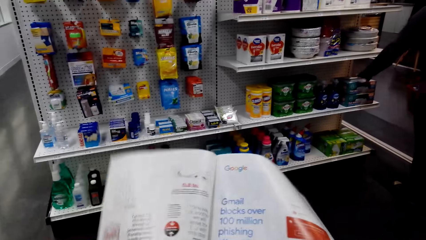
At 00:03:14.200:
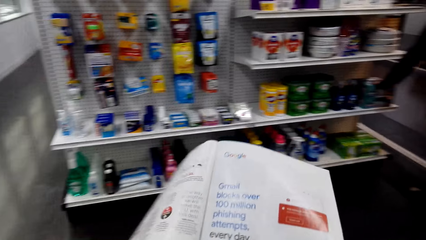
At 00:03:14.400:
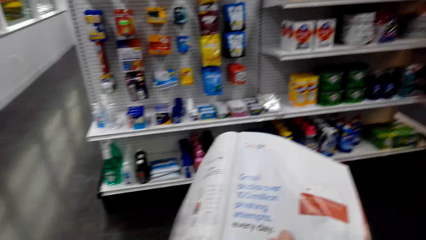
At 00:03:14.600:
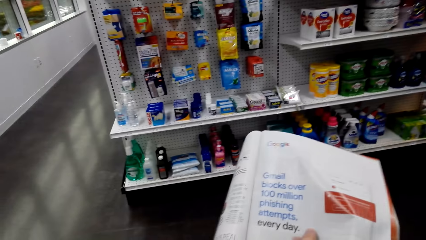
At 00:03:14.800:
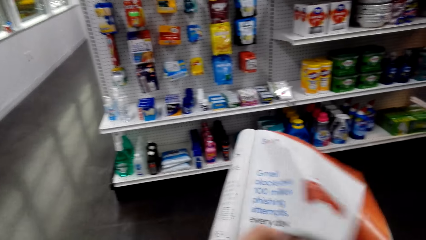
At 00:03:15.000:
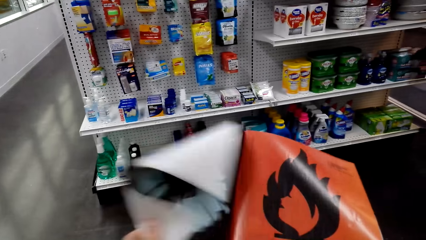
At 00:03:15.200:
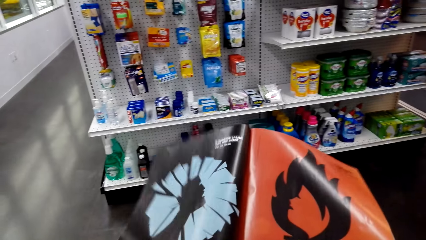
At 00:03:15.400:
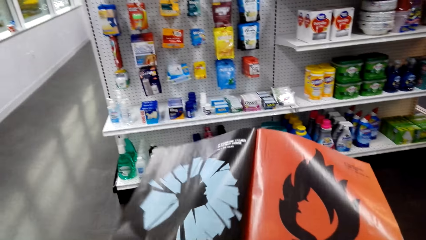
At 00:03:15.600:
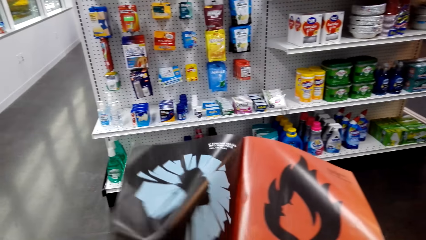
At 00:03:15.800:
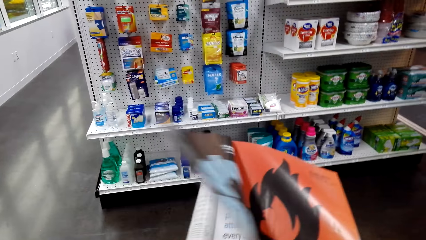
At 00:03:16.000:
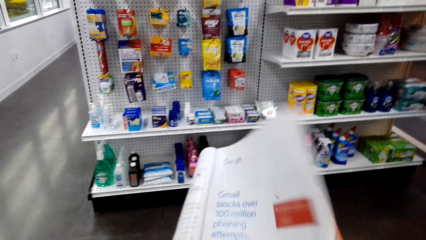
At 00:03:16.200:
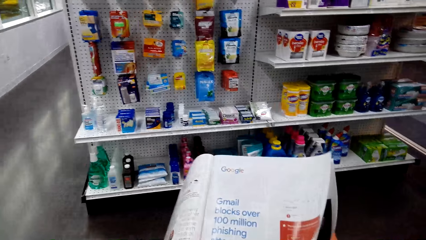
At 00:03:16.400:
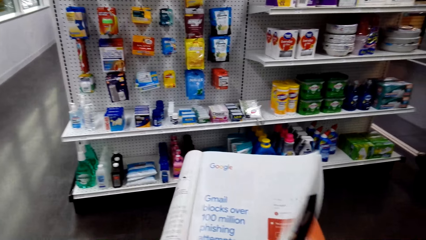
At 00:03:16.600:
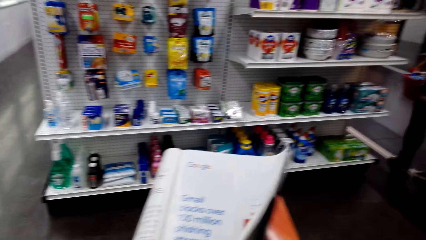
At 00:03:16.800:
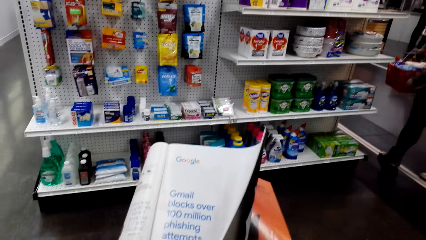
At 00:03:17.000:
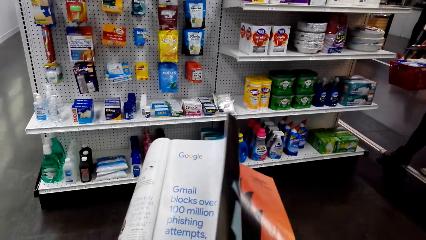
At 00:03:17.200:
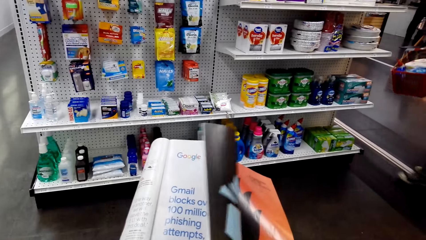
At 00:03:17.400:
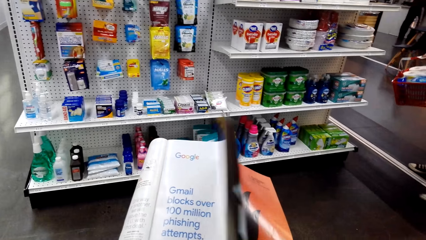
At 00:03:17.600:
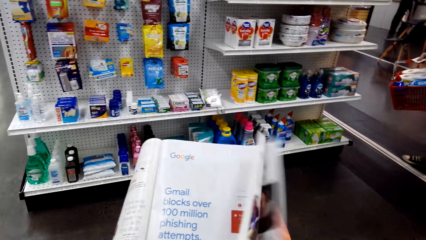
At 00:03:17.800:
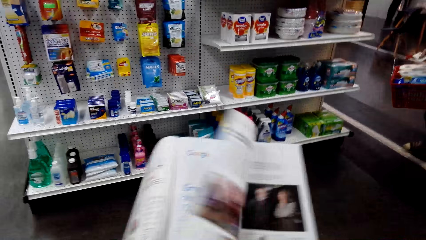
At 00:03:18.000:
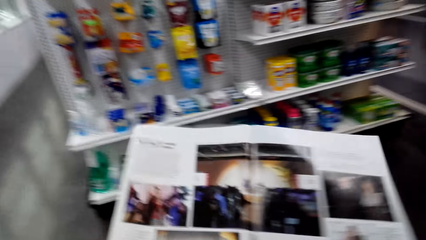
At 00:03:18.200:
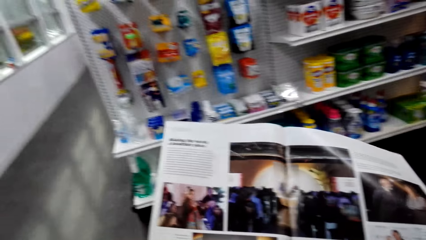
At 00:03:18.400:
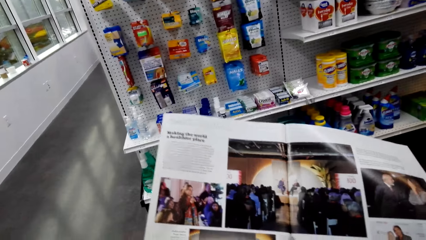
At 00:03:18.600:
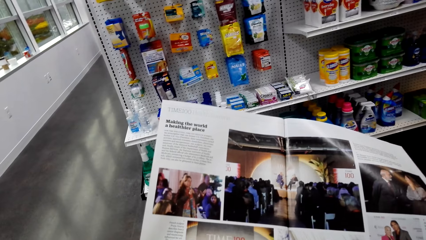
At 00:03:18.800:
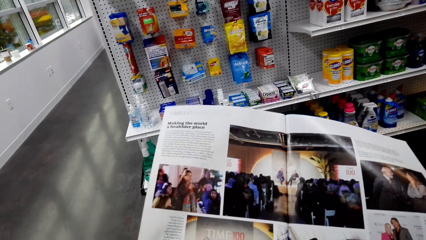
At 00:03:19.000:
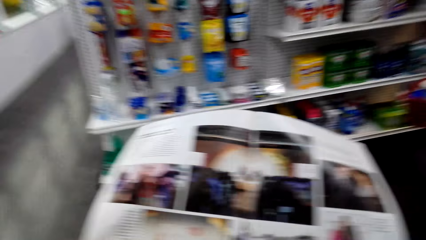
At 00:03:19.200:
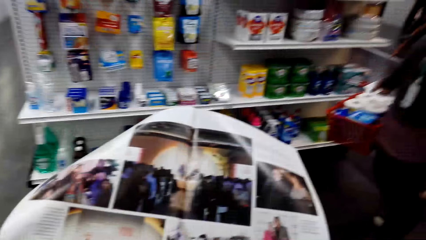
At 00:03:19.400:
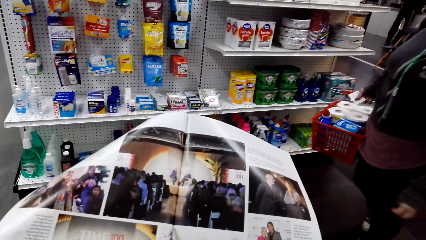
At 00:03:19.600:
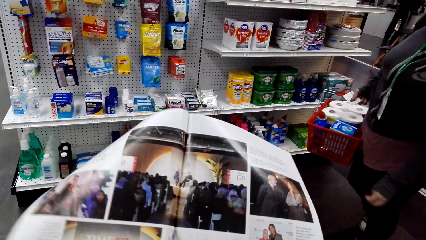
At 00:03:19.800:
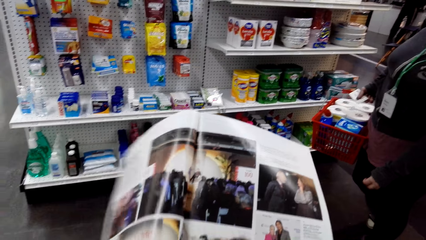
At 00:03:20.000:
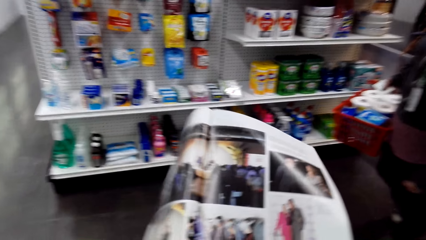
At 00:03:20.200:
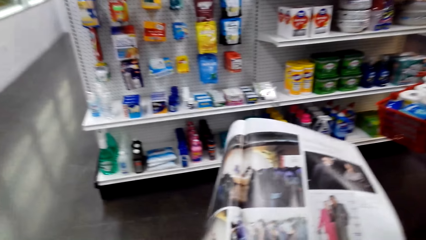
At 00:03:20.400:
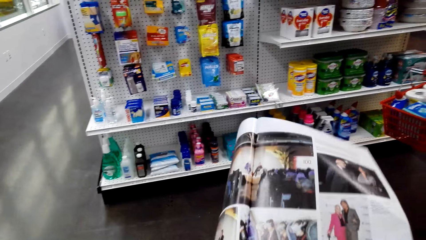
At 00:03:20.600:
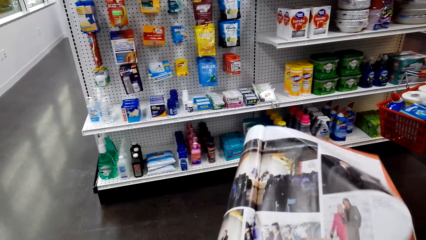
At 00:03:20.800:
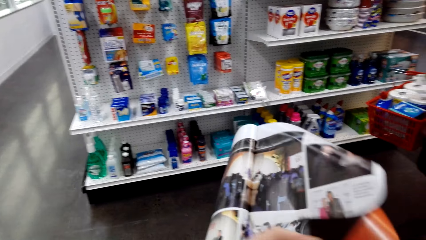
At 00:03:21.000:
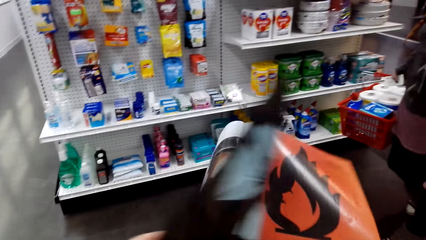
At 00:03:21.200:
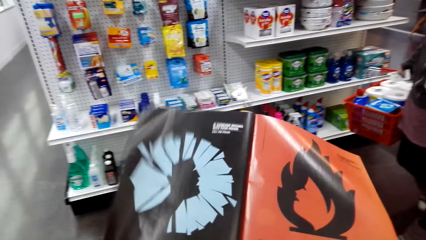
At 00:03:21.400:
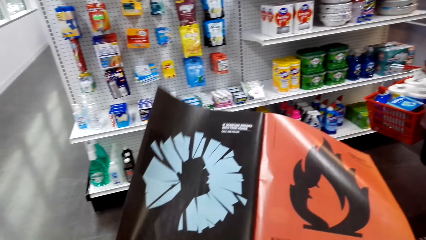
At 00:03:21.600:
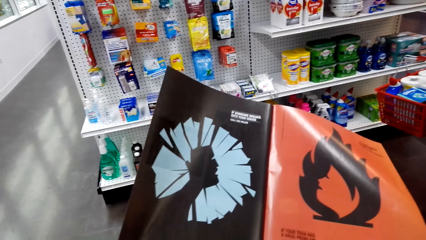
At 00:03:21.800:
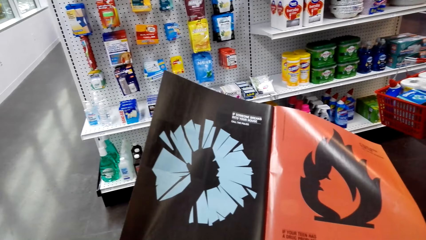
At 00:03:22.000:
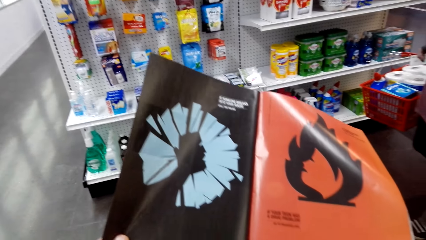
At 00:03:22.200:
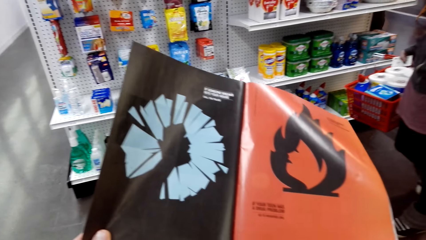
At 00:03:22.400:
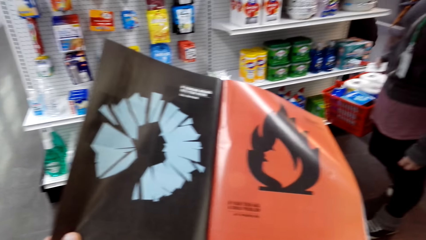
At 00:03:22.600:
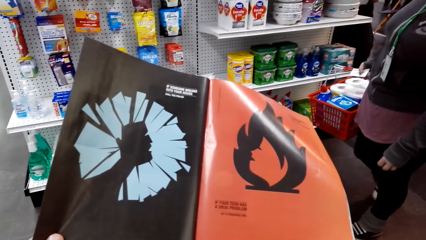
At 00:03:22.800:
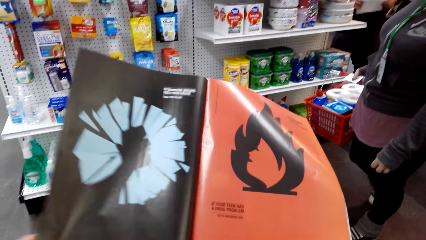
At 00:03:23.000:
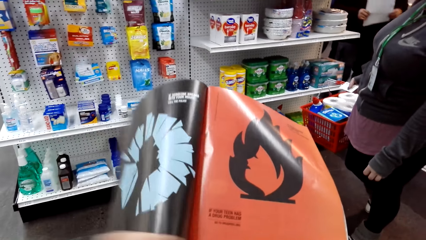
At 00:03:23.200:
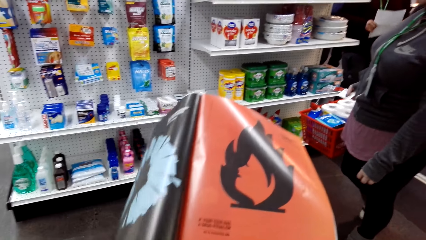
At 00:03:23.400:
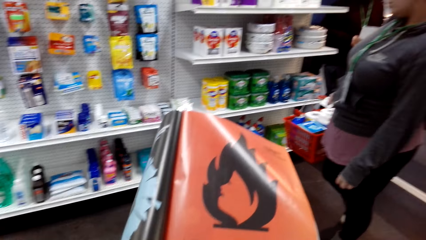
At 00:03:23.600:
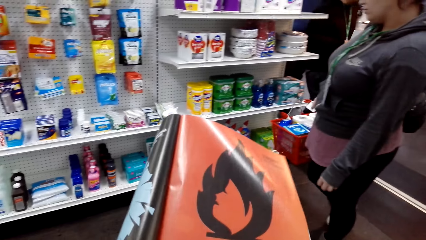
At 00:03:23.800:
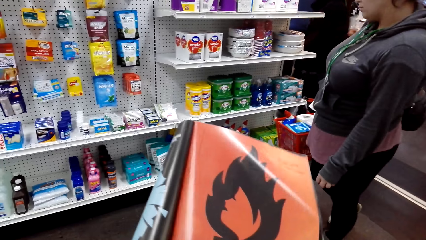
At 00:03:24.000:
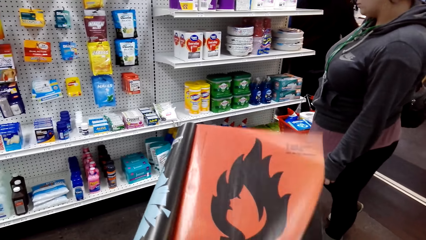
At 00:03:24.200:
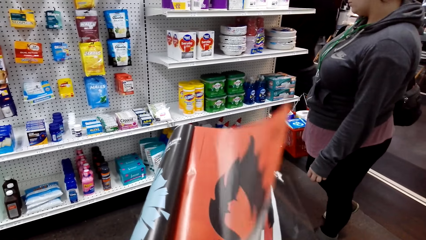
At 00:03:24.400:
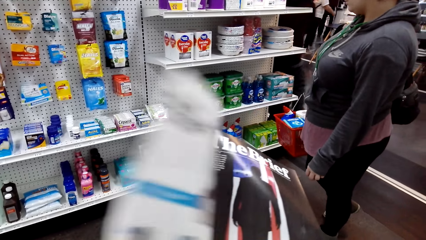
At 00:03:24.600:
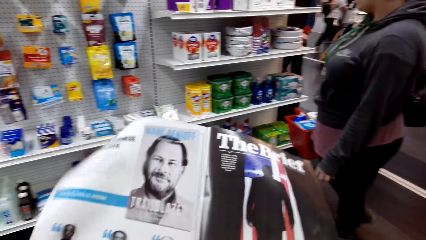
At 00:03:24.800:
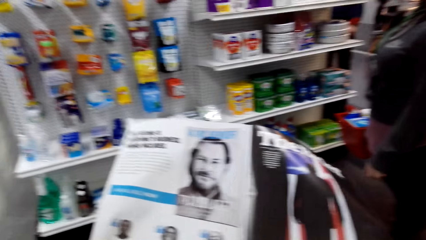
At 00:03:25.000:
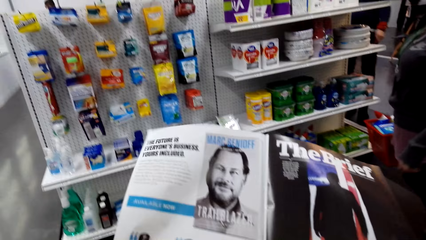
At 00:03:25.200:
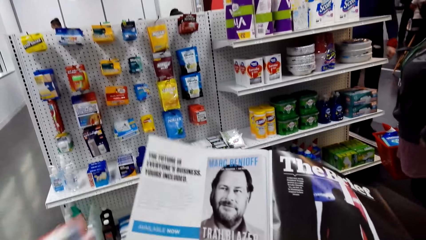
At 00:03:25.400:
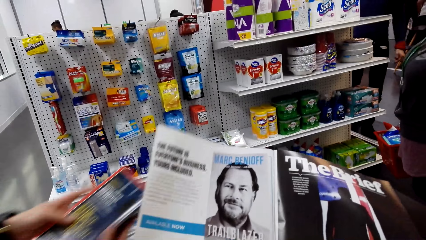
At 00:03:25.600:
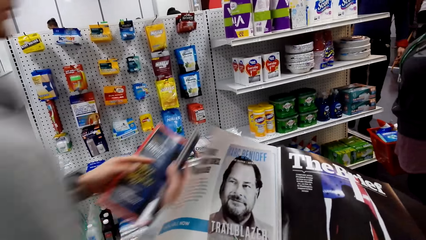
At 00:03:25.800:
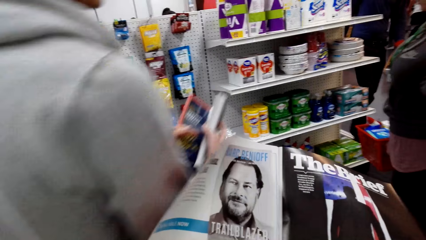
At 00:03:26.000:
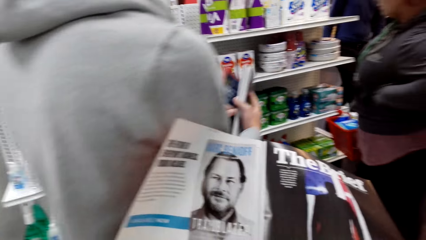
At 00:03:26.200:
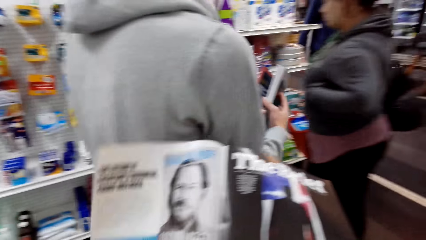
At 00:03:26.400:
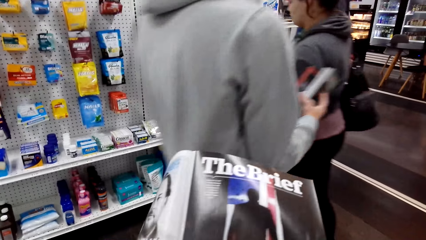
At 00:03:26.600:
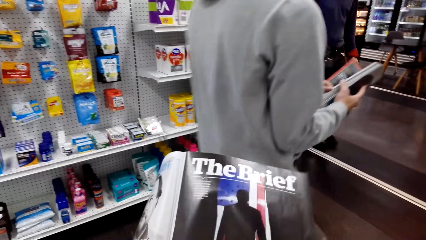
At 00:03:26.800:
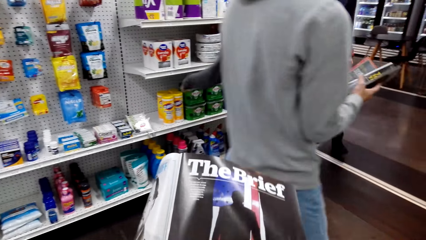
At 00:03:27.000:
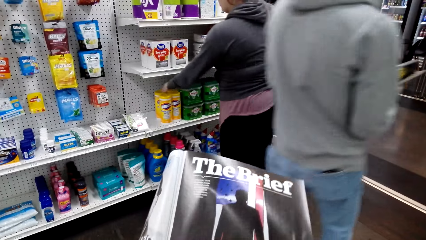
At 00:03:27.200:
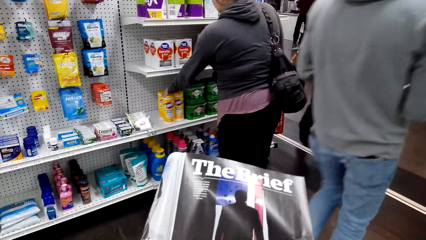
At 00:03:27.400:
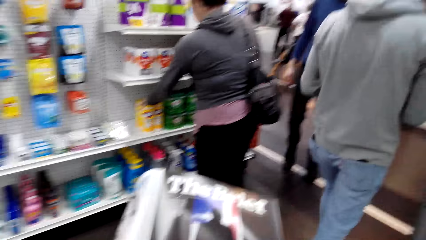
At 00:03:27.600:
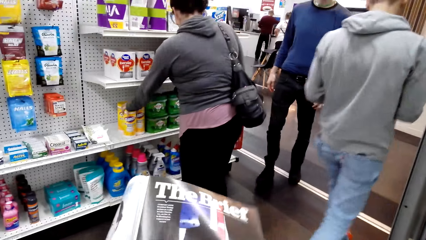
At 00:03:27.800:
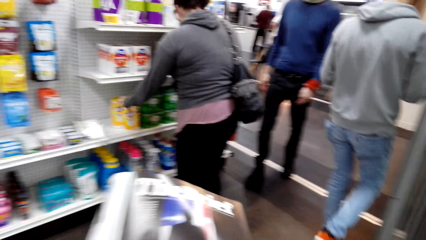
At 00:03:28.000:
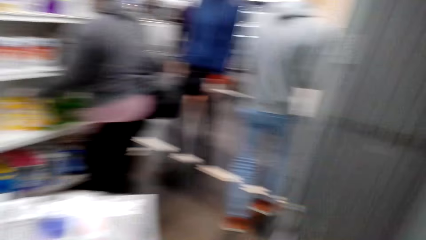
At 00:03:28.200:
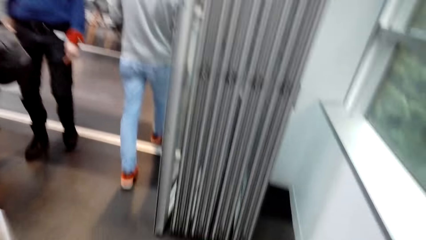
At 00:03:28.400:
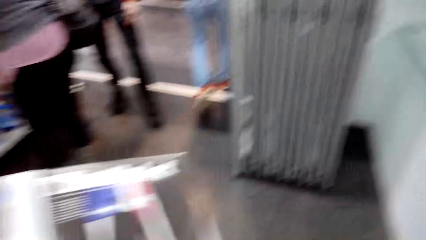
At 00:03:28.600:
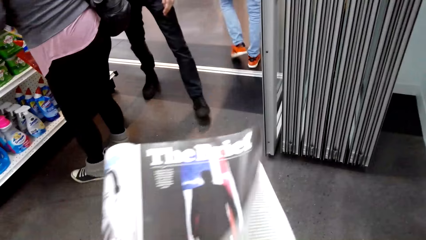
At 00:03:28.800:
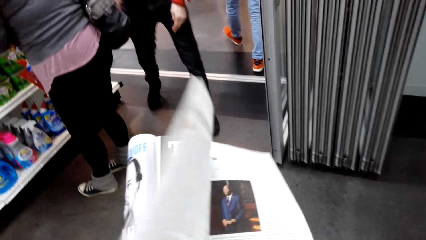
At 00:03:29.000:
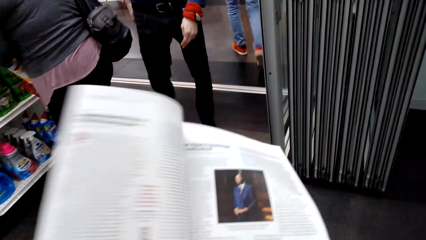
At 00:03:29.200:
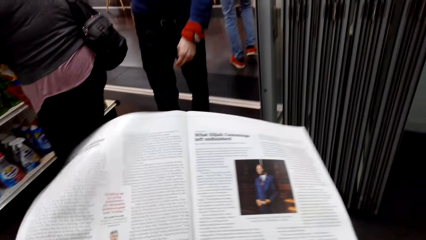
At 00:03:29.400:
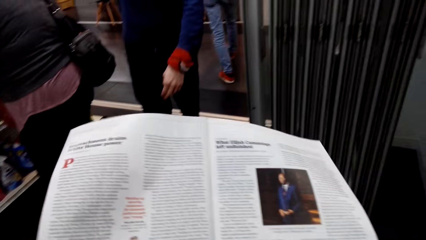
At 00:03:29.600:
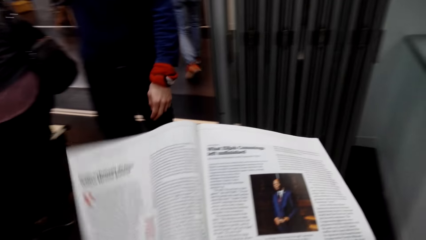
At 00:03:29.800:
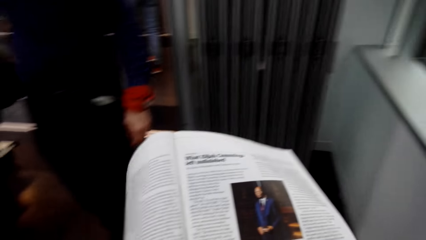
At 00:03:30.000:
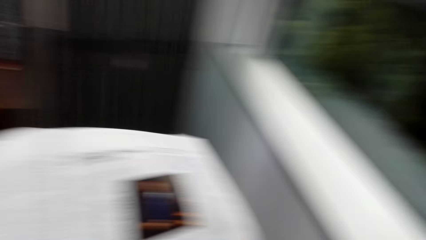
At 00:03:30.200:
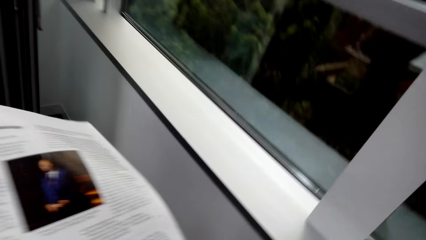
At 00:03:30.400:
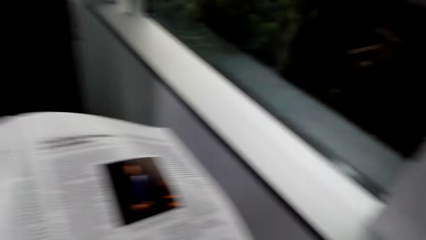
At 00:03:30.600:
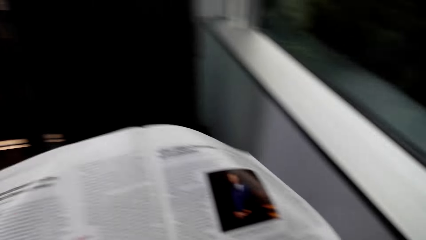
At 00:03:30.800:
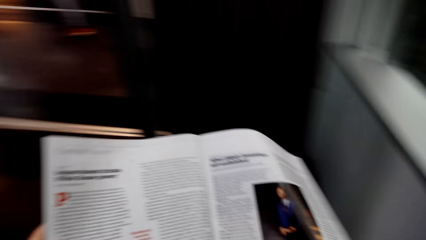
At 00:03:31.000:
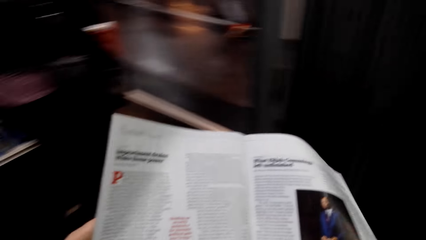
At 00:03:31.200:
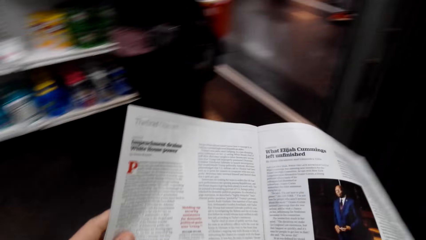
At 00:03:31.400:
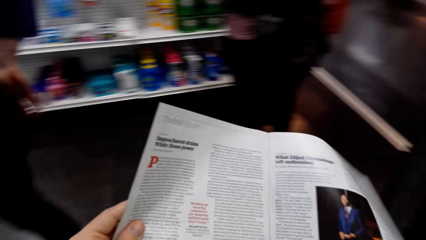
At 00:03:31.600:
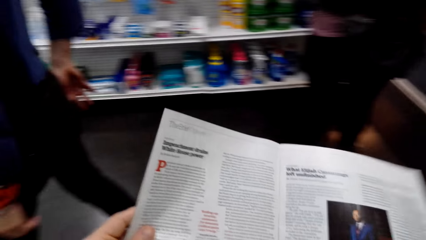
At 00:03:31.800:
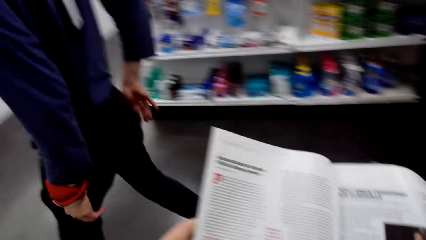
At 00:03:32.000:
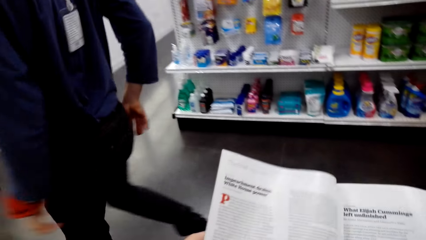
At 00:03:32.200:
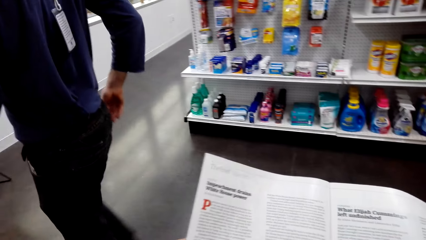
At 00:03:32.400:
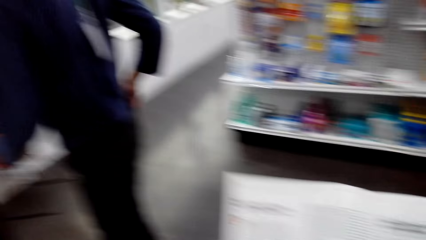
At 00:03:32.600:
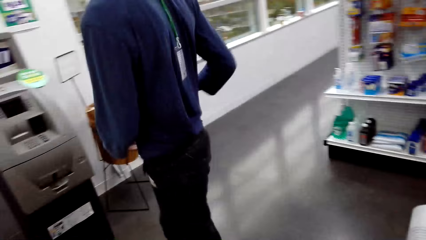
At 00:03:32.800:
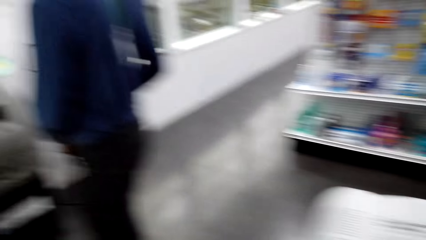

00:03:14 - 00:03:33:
The camera wearer opens pages of the booklet. They look at the open page of the booklet. A man walks carrying a booklet. The camera wearer opens pages of their booklet. They look at the open page of the booklet.
